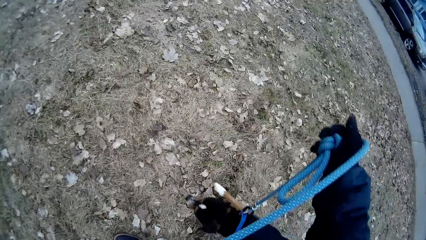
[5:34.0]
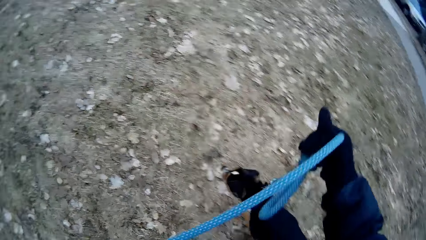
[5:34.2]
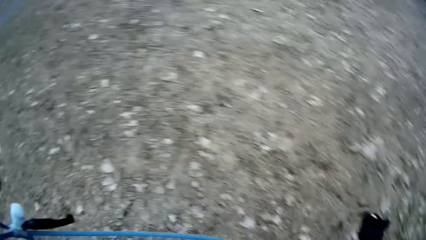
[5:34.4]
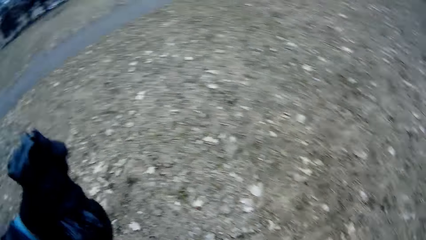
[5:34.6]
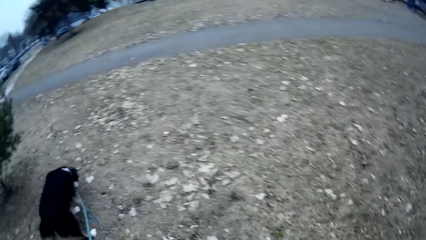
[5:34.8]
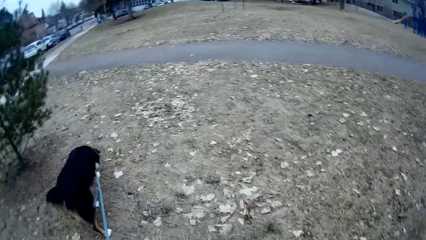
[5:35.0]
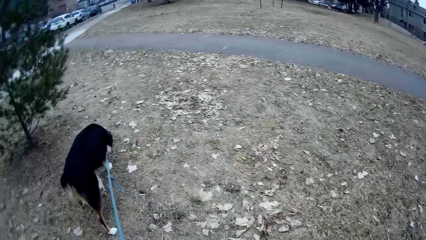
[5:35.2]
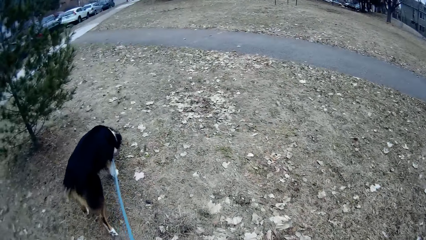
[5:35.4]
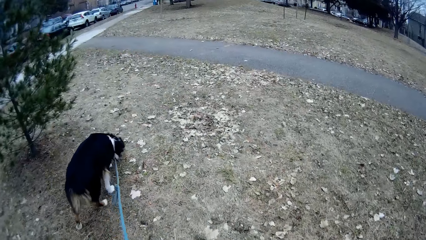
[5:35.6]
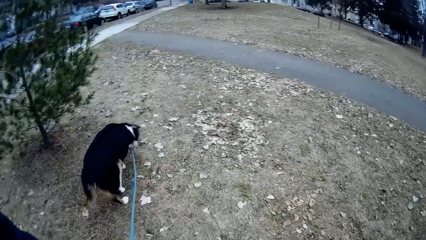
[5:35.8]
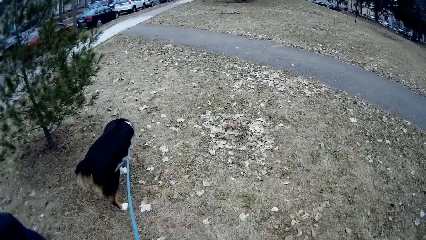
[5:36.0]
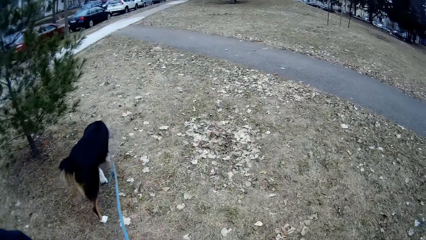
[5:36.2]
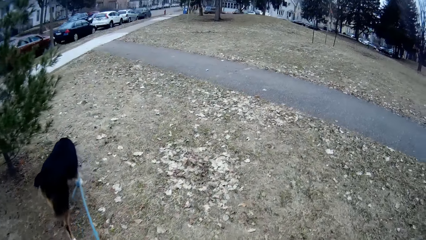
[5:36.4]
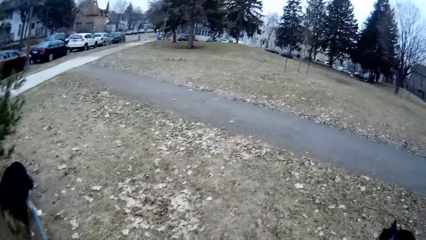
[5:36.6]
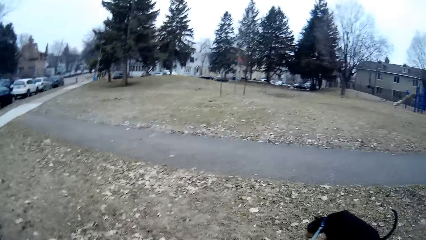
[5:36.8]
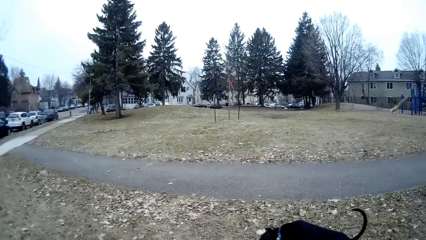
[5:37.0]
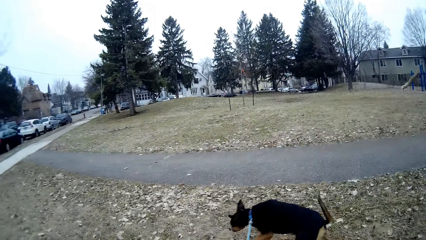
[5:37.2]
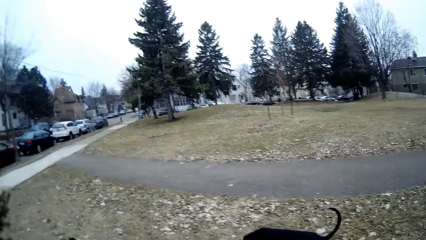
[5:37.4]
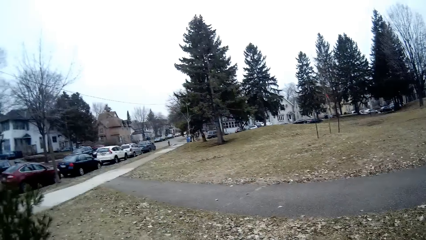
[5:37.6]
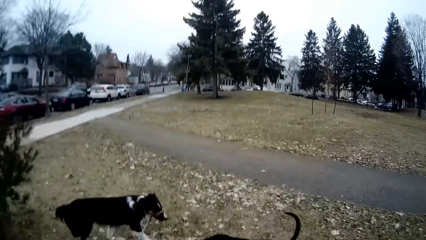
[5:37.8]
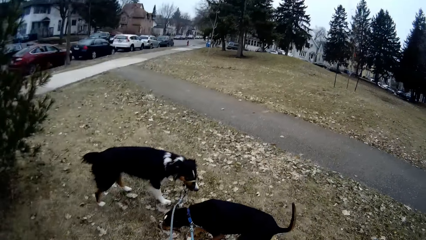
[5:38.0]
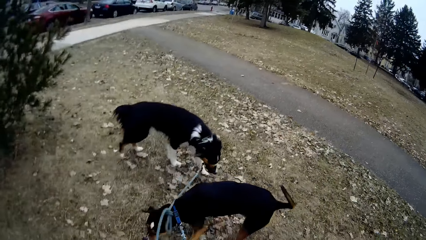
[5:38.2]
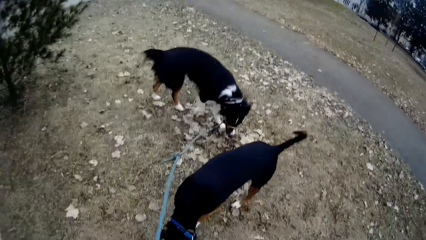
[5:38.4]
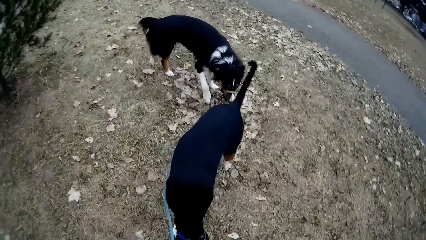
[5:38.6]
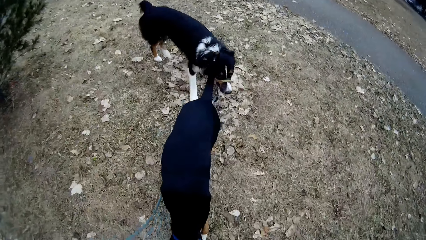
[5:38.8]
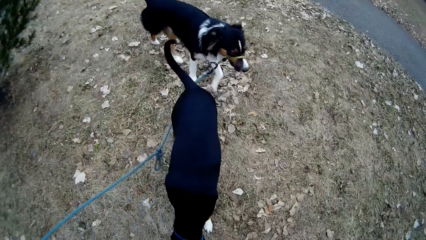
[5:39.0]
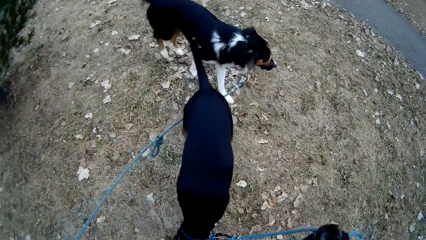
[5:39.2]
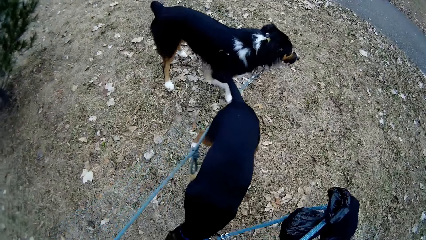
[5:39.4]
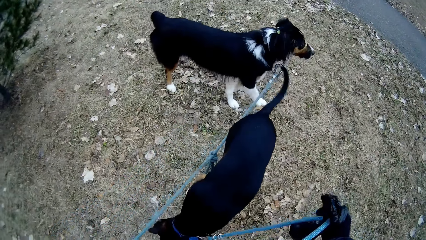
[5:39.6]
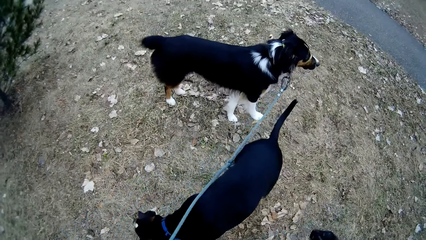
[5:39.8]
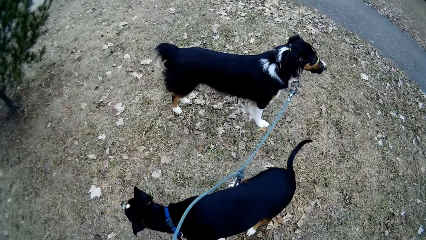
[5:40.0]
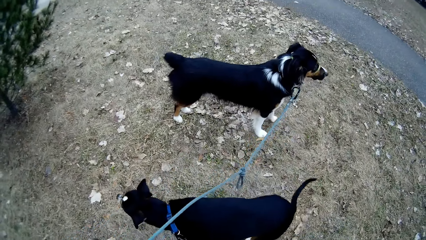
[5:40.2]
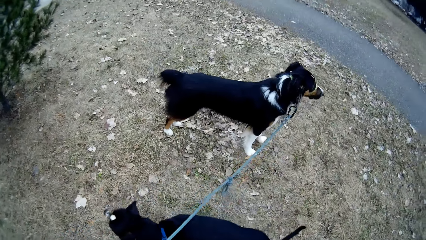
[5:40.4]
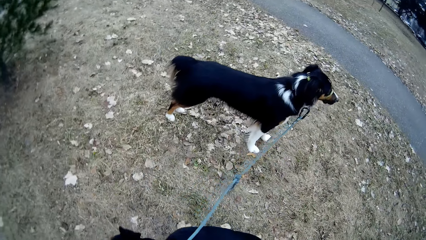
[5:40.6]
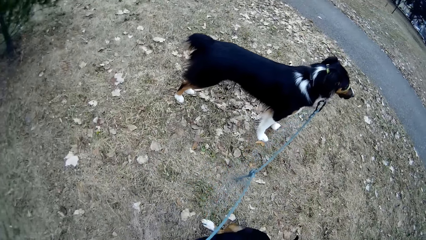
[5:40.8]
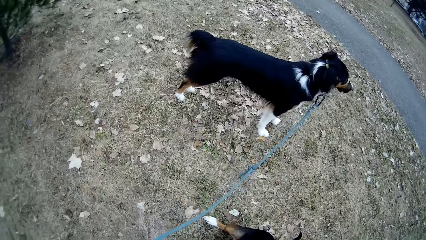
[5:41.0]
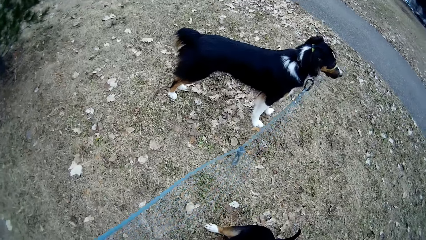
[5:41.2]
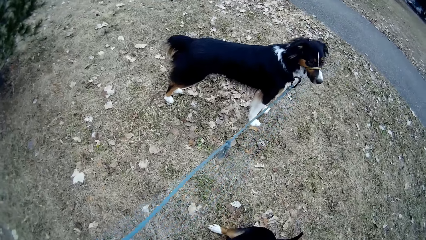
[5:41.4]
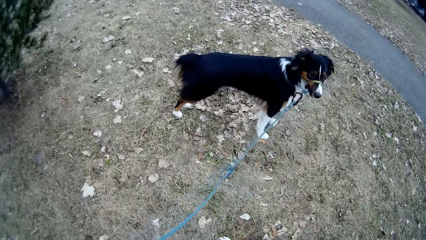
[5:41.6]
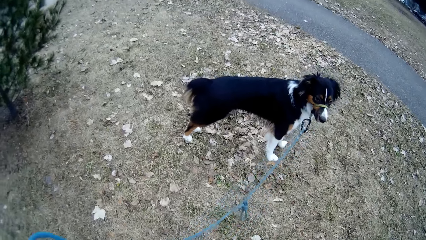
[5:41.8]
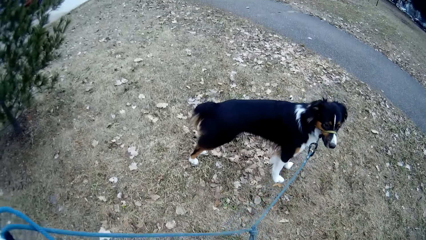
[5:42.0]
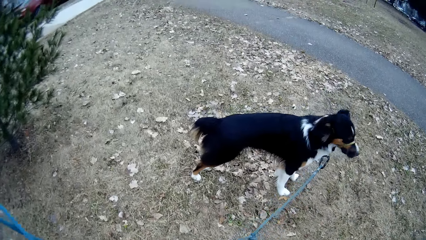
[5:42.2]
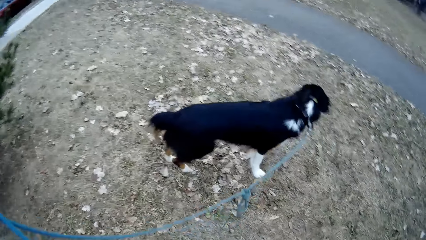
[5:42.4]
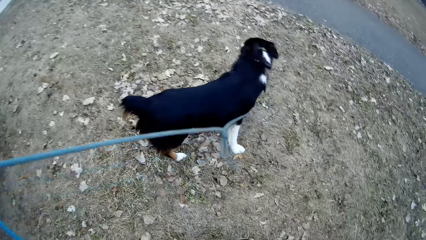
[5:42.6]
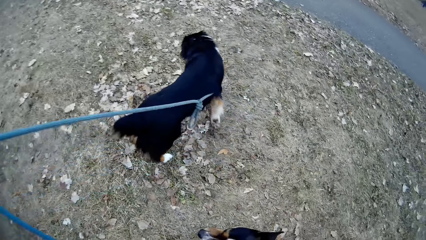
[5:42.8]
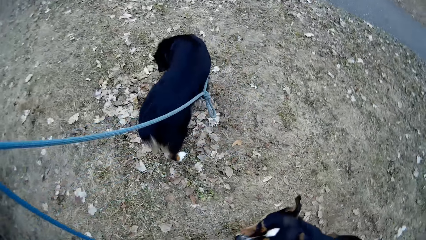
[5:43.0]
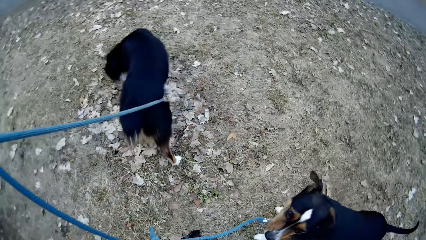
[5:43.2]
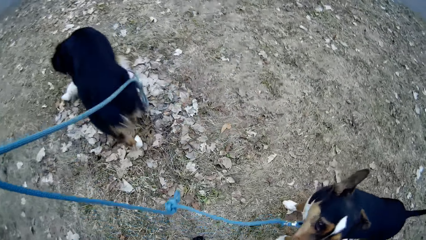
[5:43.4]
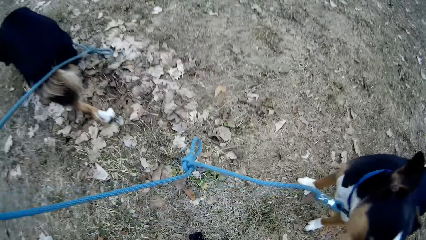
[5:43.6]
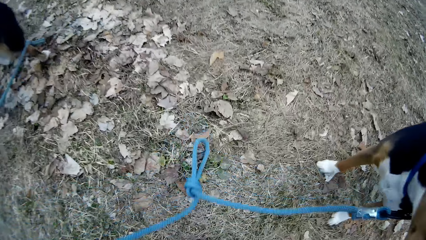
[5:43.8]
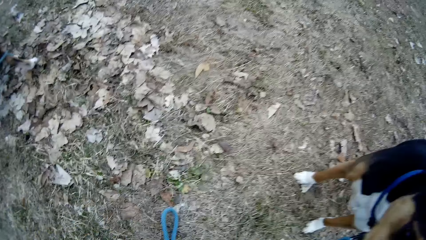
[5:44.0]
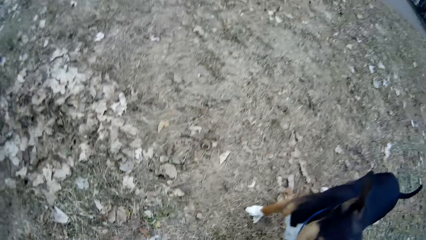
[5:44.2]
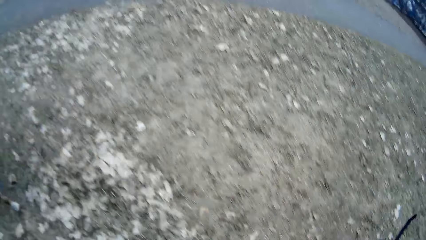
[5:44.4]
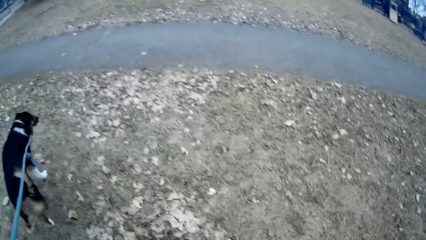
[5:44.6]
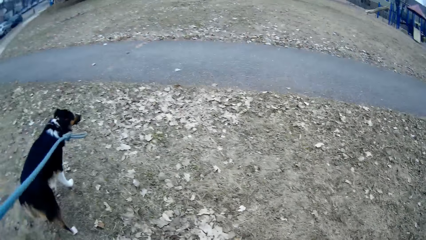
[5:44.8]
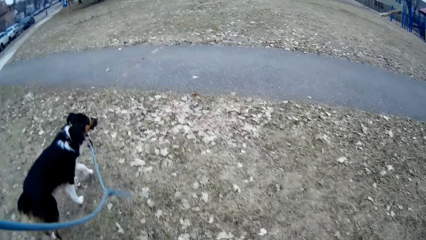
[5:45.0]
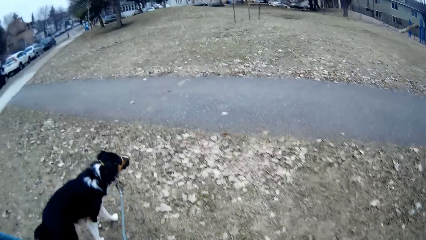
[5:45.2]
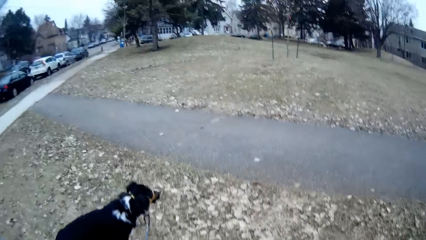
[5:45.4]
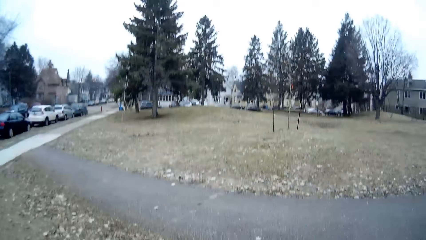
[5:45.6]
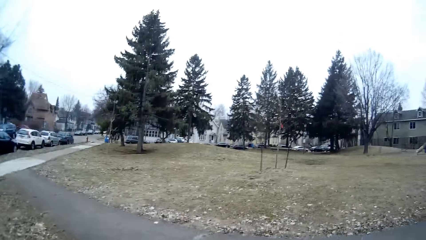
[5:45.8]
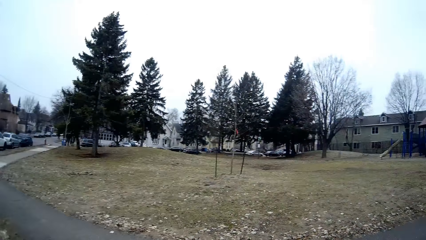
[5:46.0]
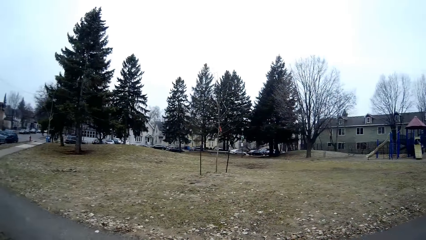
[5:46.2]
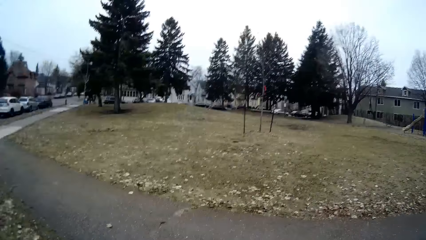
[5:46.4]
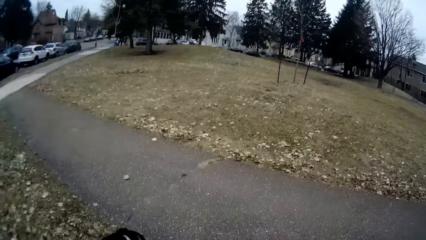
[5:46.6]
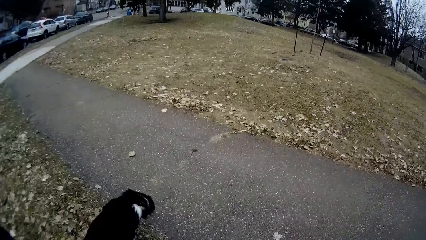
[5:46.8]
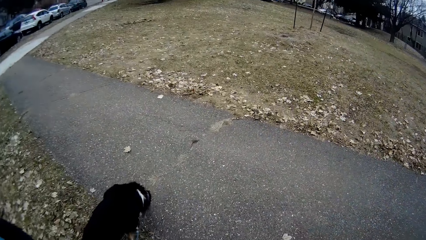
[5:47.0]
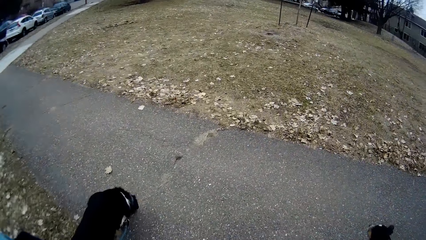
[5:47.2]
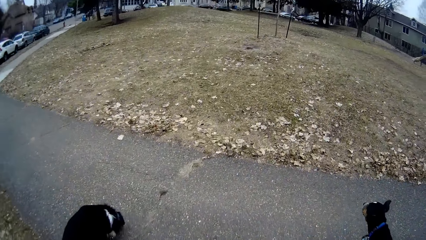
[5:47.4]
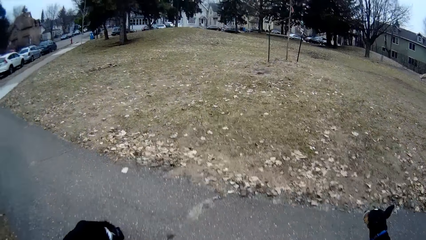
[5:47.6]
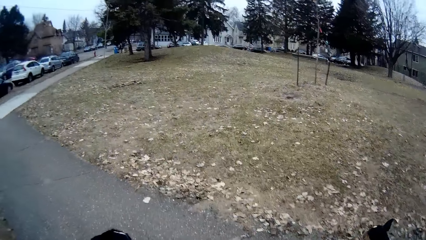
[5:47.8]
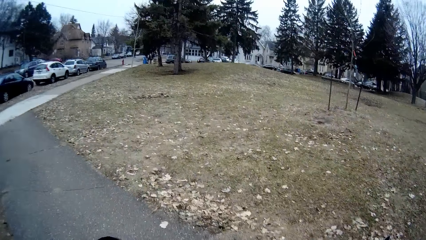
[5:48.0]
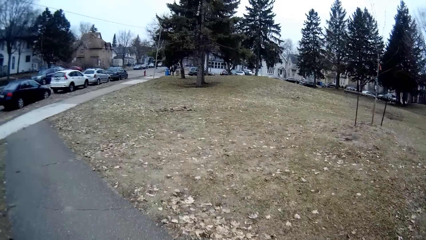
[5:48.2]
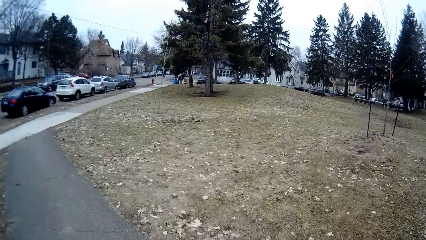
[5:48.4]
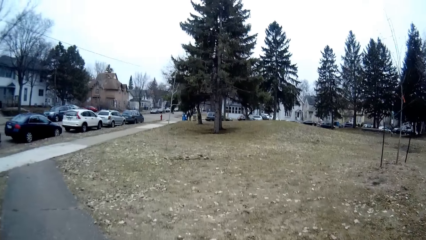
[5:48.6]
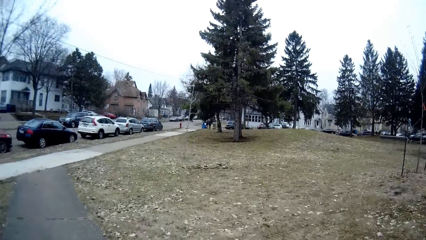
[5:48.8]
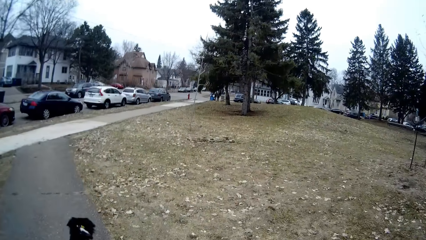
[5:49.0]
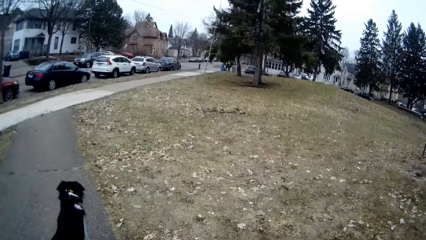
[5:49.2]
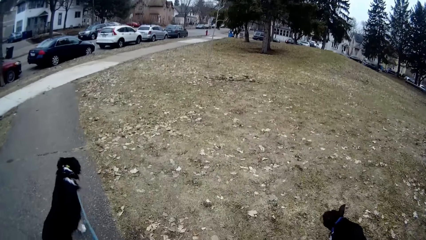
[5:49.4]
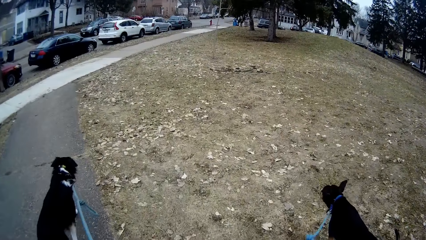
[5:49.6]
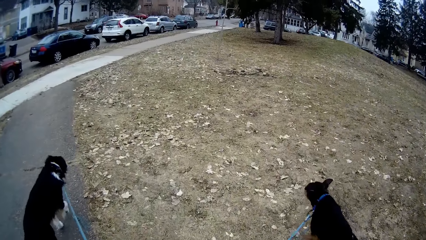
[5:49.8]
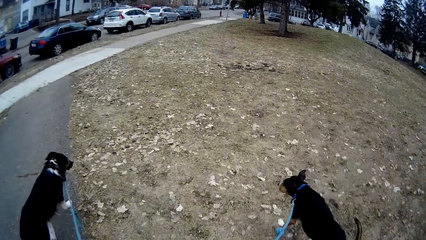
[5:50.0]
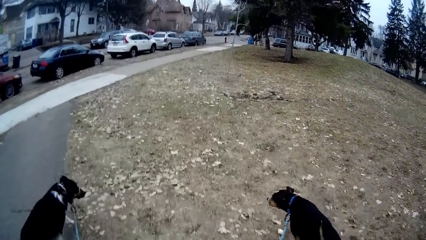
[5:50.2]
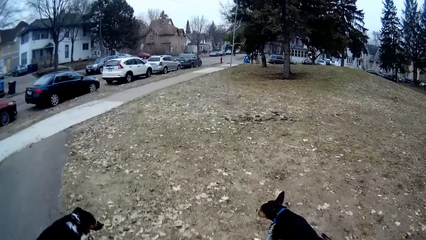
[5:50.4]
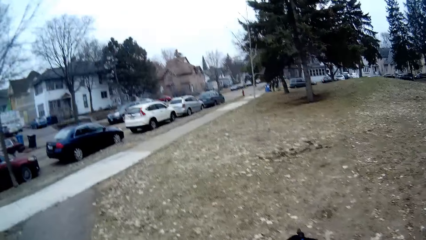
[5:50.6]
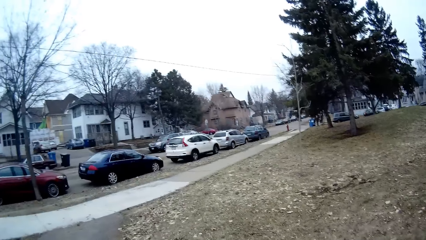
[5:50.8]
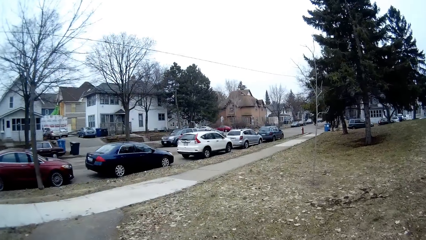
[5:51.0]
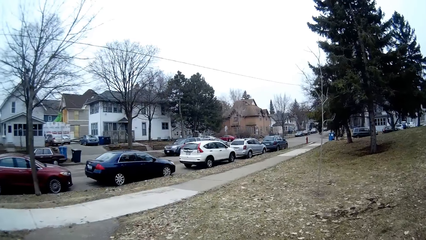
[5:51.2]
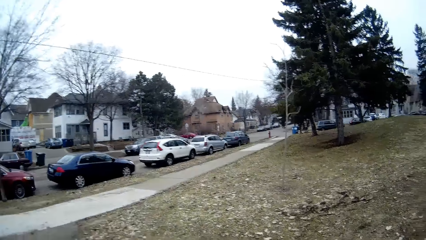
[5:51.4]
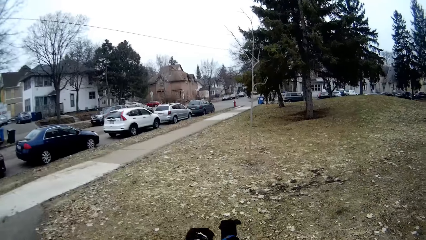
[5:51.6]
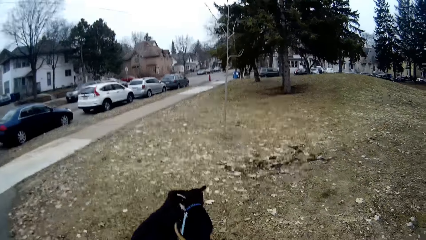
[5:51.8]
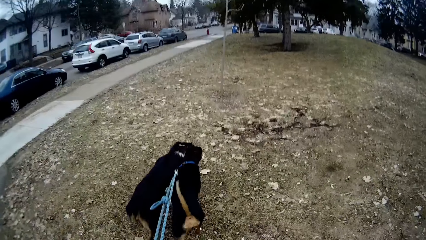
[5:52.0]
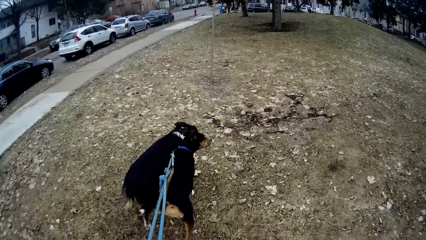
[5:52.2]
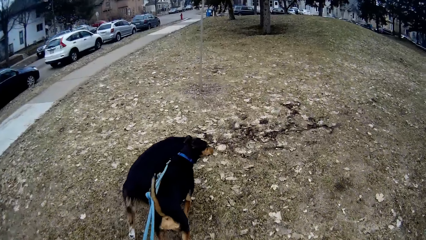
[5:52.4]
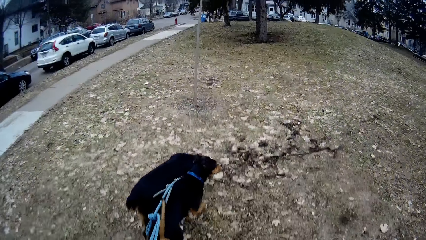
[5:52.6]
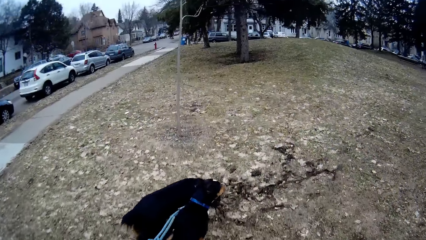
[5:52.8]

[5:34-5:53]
The camera wearer walks a bit. One dog walks a bit. The other dog walks a bit. The camera wearer bends down to the ground. They rise up. They walk the dogs around the compound. The first dog walks a bit. The other dog walks a bit.
